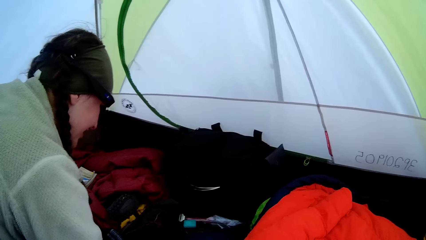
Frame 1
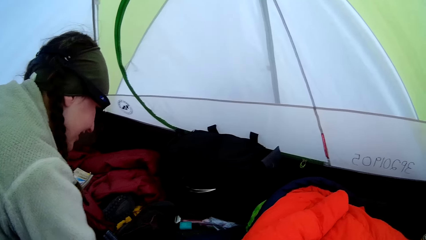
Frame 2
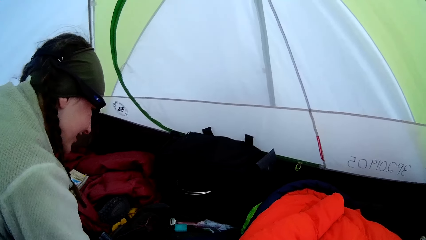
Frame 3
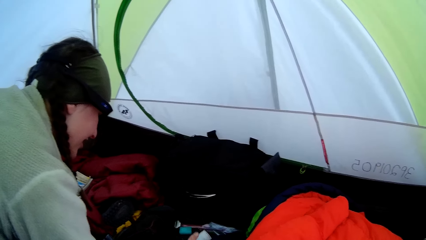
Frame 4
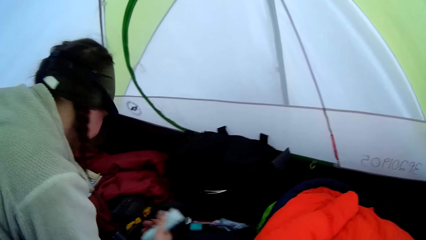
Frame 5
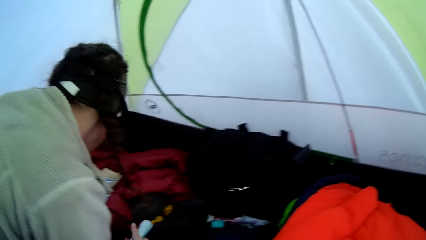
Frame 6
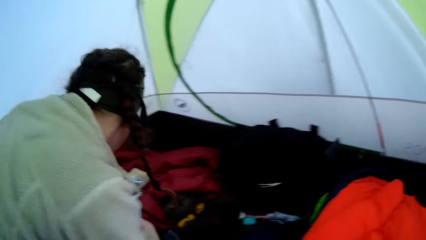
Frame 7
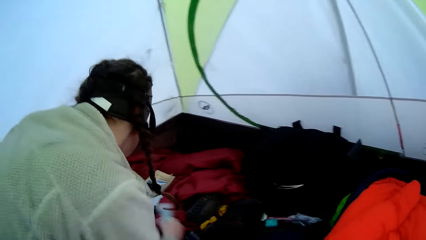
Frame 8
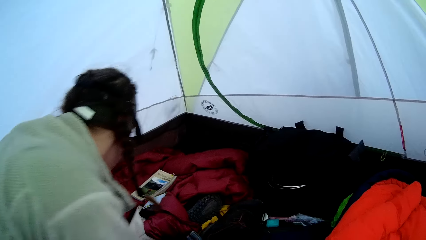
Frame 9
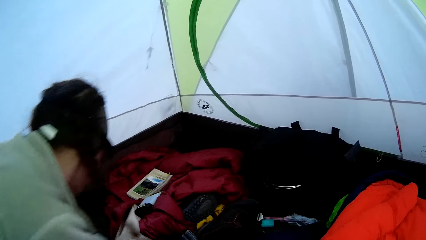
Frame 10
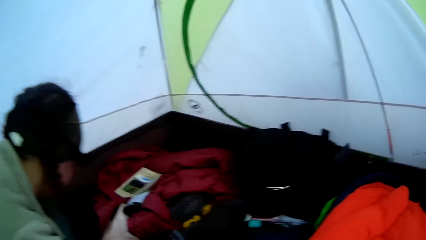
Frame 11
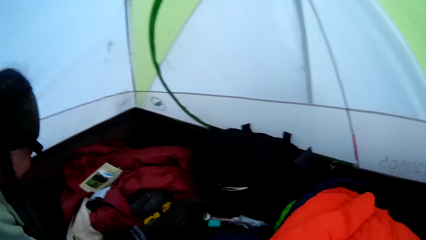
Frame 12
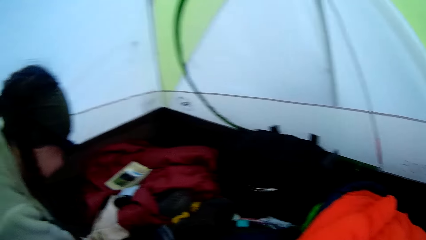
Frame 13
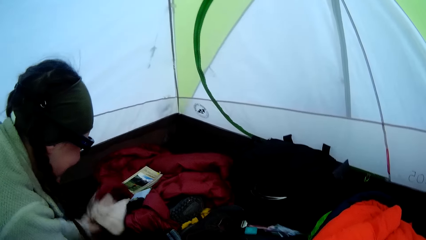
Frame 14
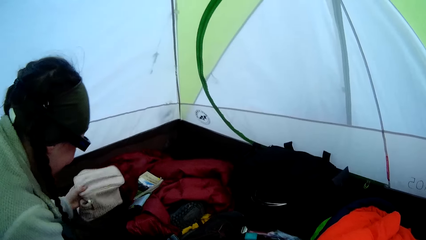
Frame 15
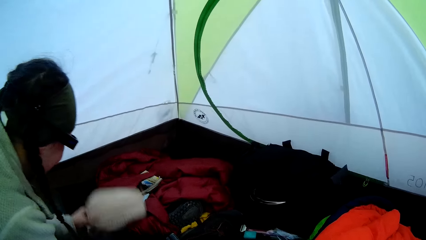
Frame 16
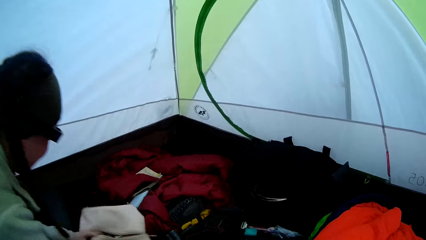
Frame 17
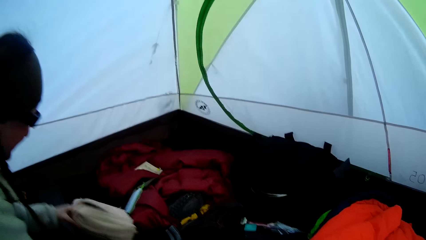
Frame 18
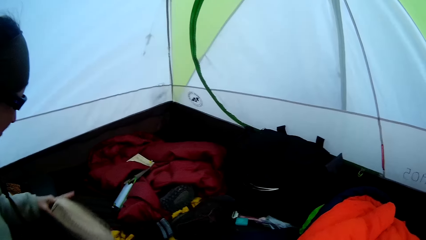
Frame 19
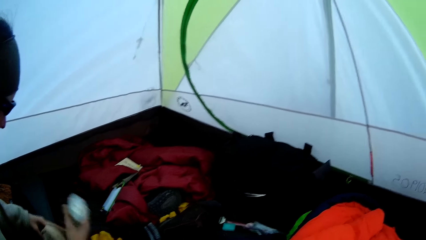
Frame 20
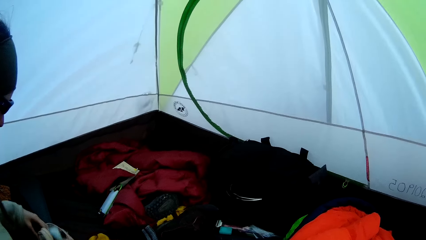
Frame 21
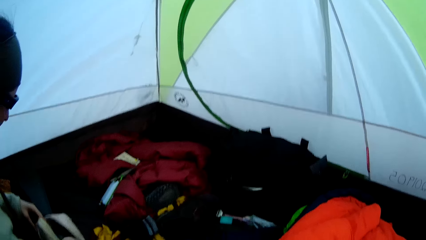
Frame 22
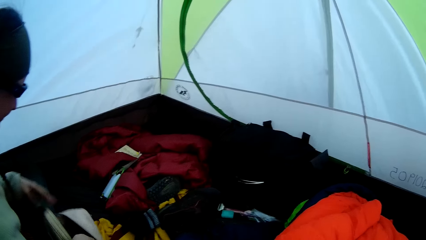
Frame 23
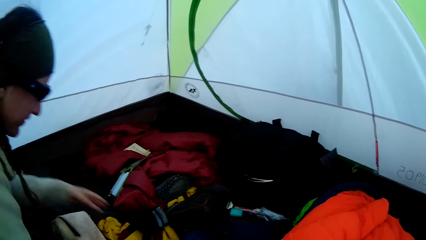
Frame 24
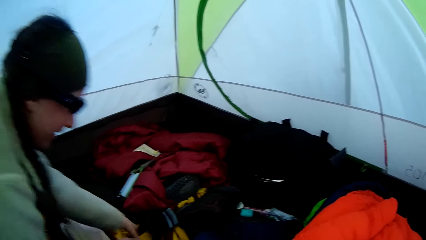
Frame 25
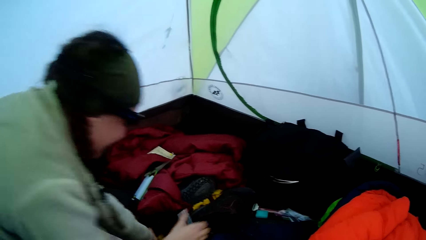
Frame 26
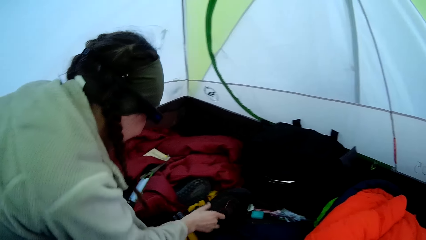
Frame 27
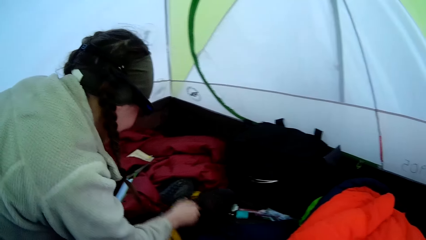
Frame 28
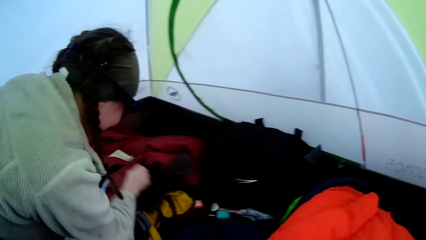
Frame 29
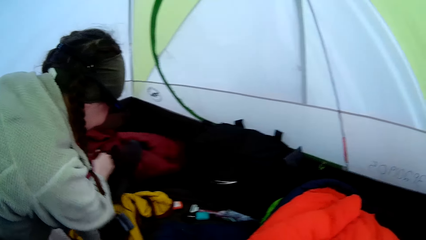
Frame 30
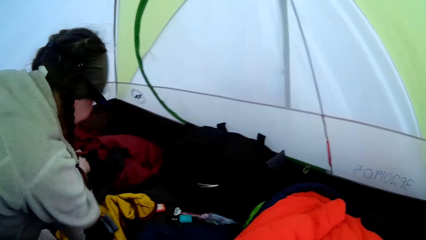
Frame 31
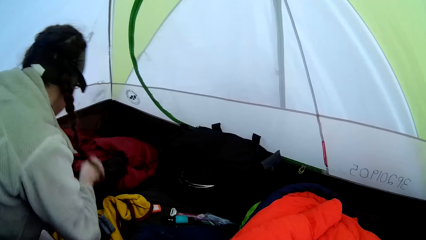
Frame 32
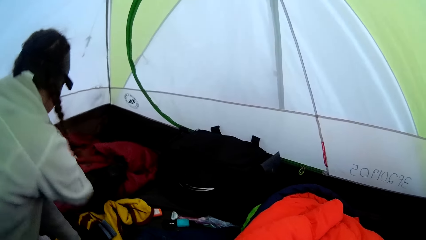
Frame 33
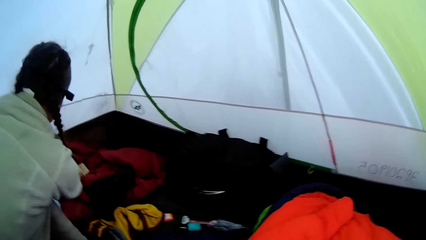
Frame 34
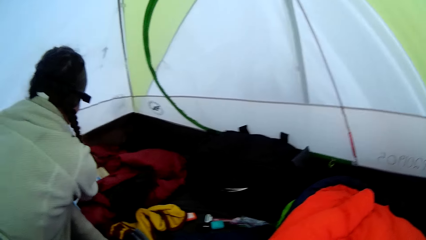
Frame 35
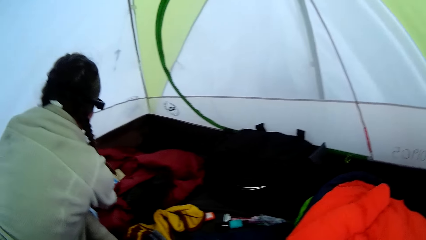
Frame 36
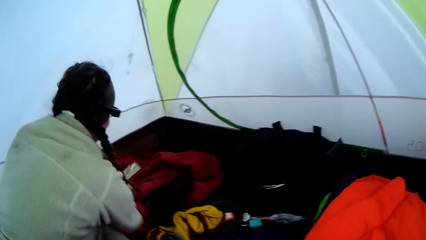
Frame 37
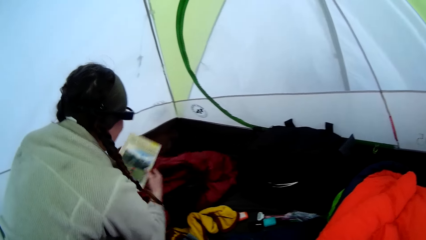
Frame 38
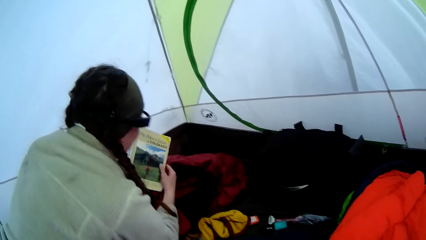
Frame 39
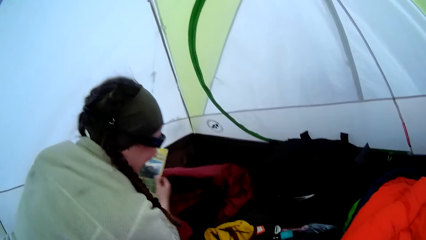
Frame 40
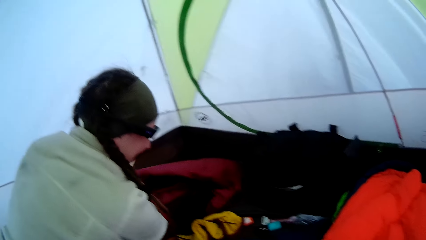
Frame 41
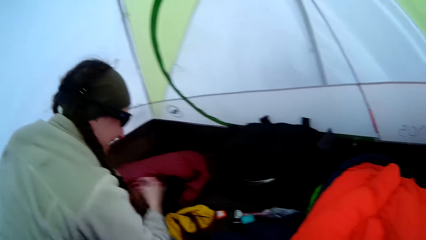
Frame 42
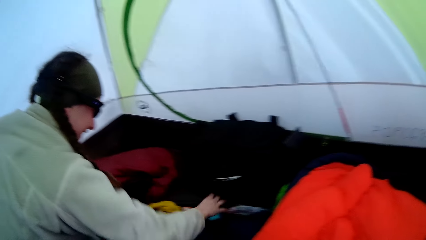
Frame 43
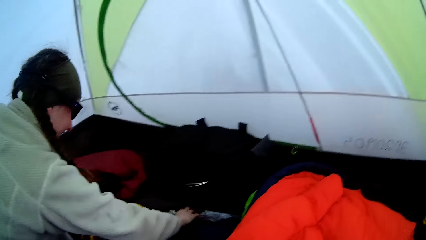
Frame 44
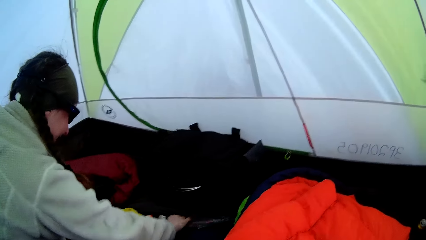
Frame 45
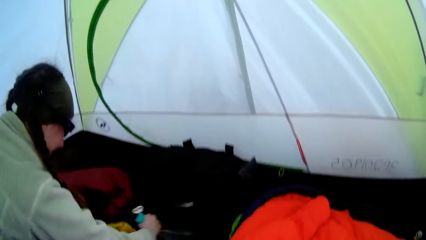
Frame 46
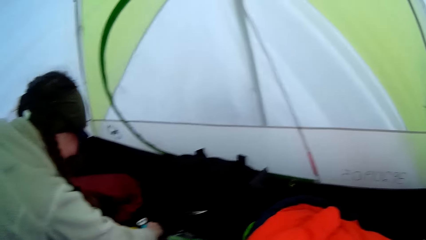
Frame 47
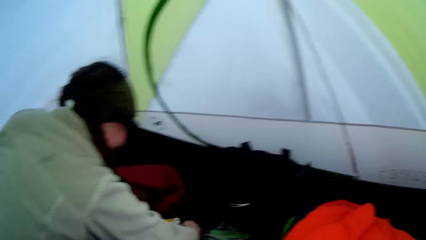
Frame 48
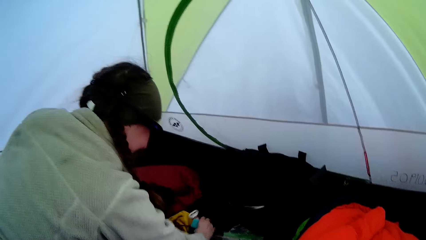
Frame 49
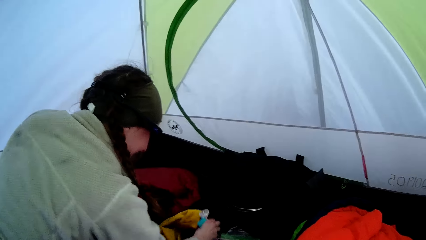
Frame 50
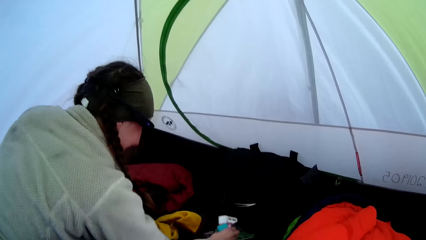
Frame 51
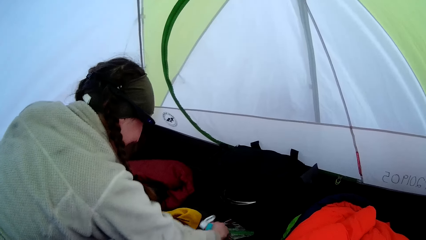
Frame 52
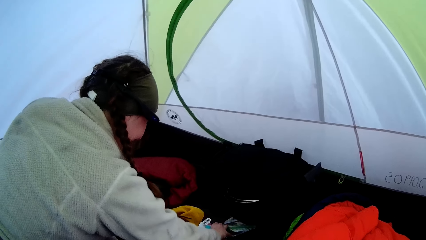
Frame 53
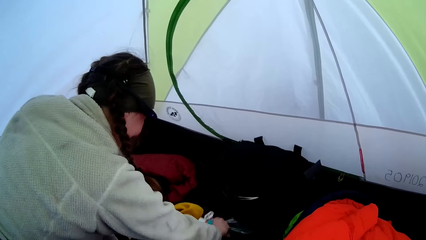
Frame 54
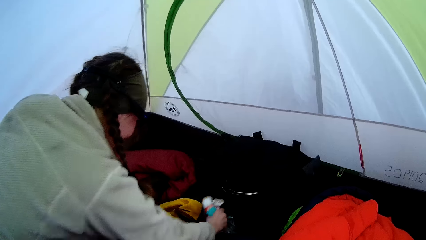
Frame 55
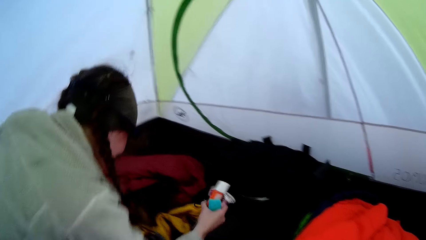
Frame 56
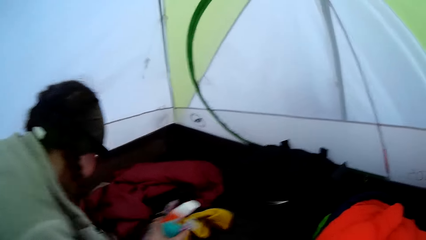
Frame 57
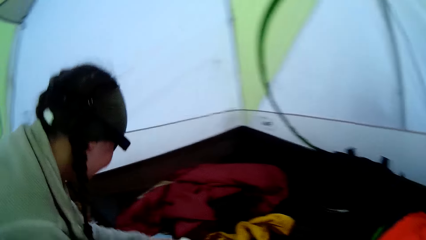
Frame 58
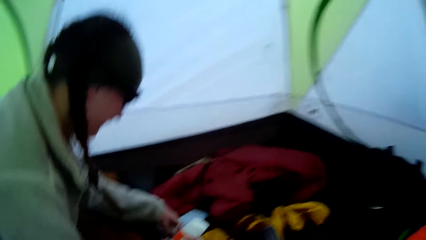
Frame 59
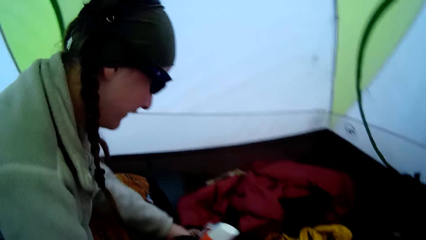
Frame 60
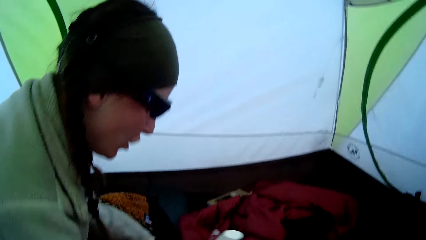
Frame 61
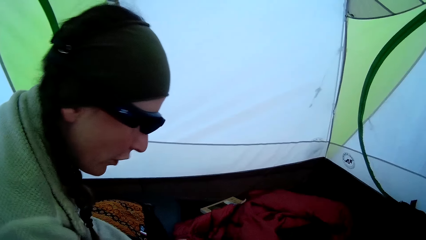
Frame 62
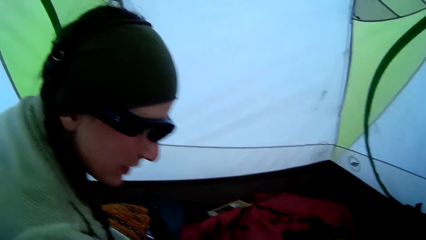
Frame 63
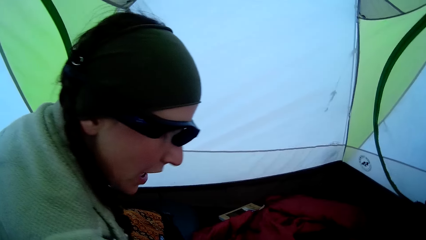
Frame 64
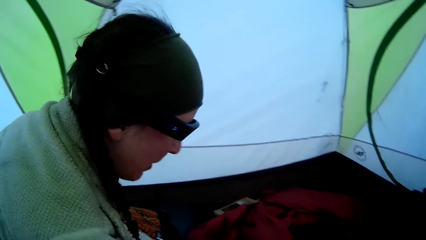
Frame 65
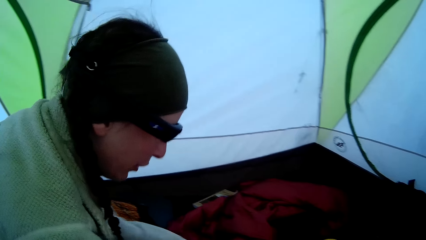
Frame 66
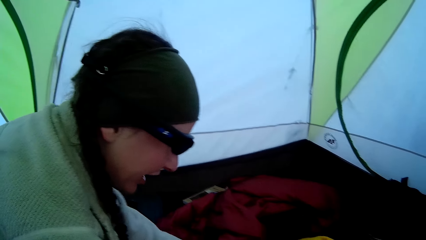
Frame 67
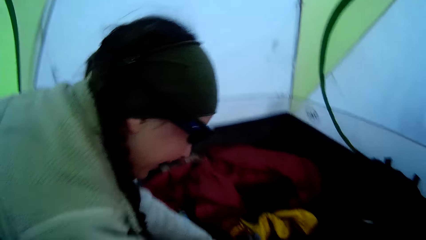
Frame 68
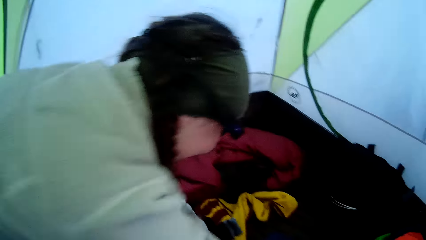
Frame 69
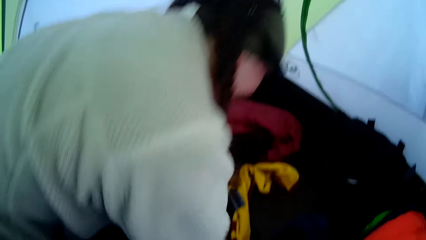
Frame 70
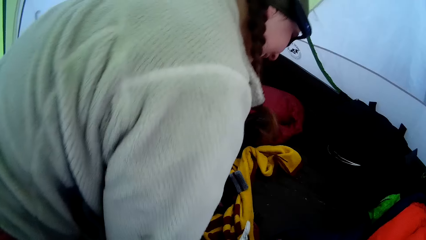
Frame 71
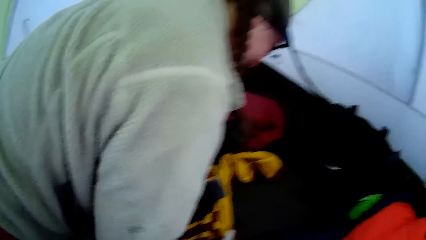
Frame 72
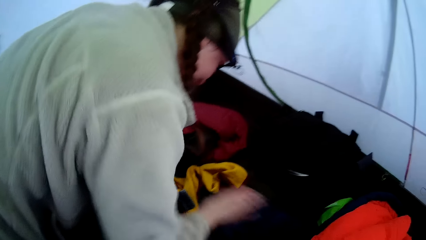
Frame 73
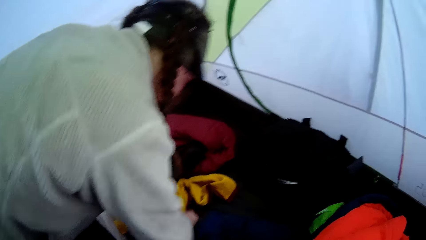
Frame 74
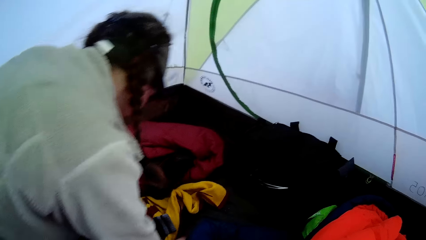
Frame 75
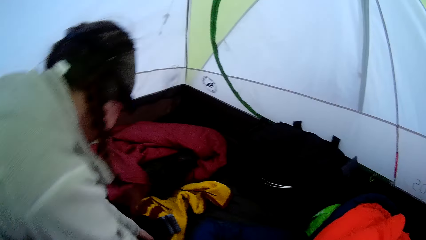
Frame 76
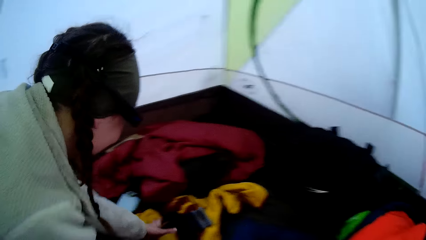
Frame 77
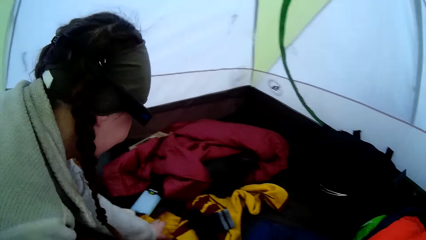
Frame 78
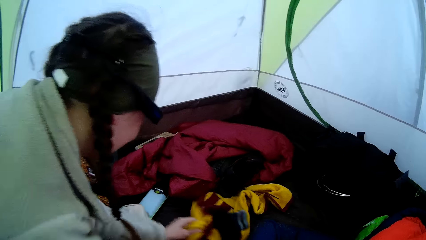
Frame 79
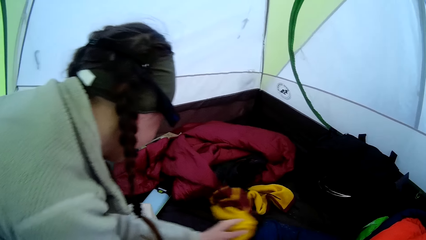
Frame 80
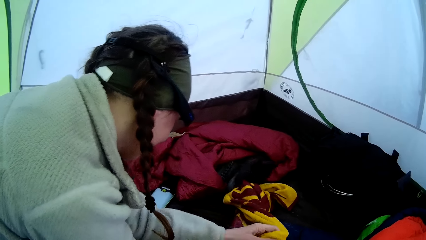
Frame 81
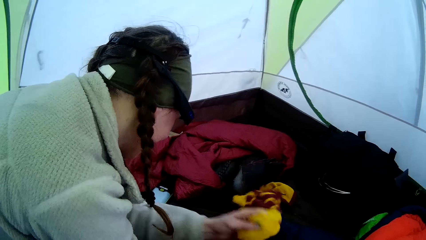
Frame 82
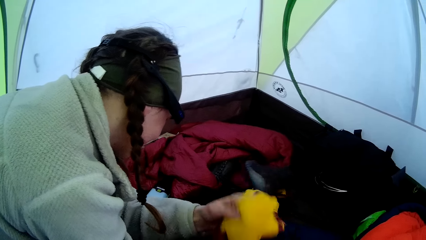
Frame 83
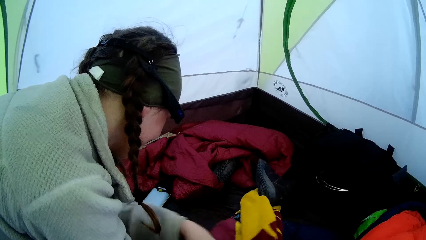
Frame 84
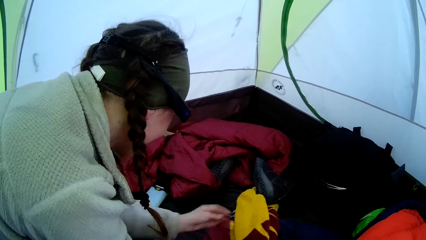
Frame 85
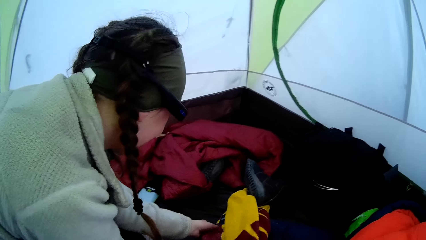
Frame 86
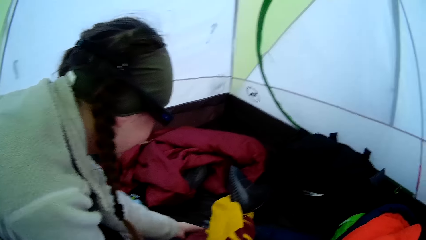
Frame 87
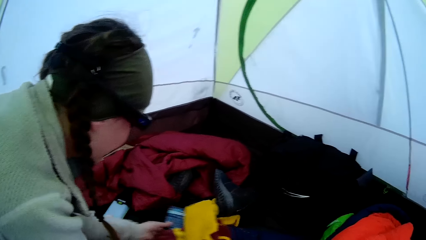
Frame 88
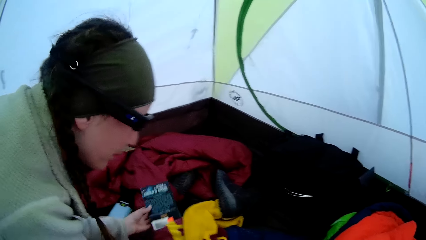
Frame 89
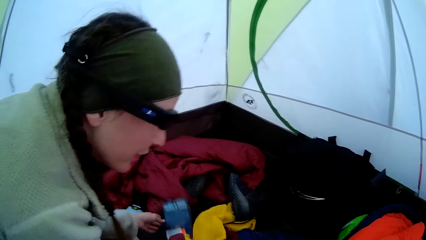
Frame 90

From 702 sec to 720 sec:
A woman lifts something from the ground sheet. The woman holds an item. The woman lifts a hand bag from the ground sheet and puts something in the hand bag. The woman arranges items on the mattress. The woman moves clothes on the ground sheet. The woman lifts a book from the ground sheet and drops the book on the ground sheet. The woman arranges clothes on the camp tent mattress. The woman picks up something from the ground sheet. The woman puts the items in the bag. The woman arranges clothes in the tent. The camera wearer looks around the tent. The woman moves clothes on the ground sheet.
